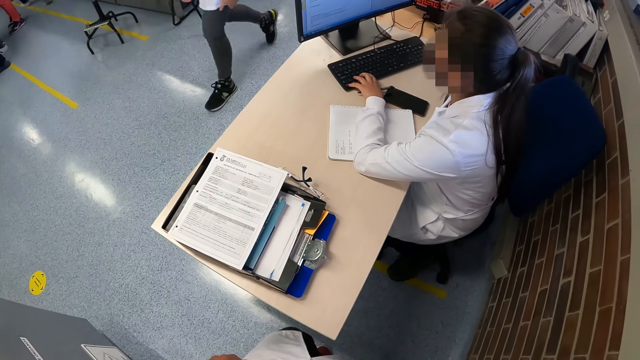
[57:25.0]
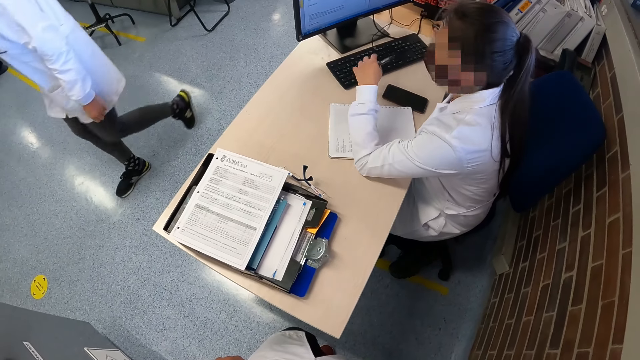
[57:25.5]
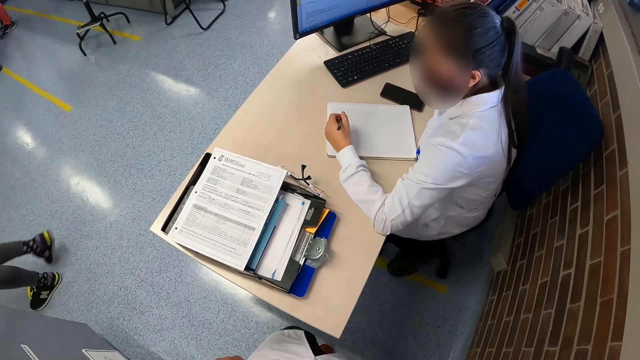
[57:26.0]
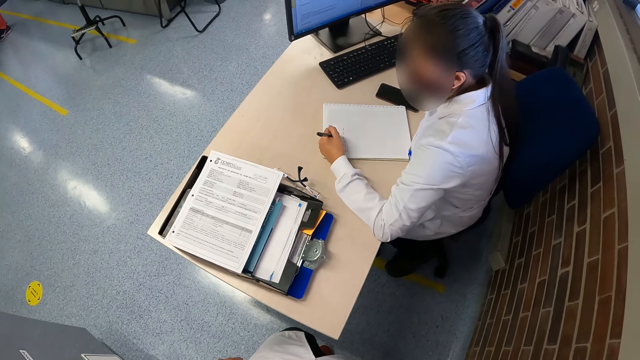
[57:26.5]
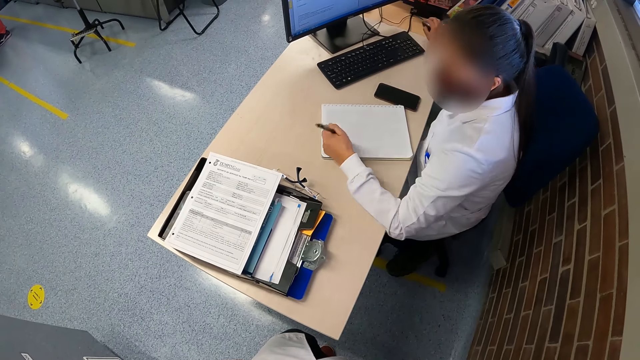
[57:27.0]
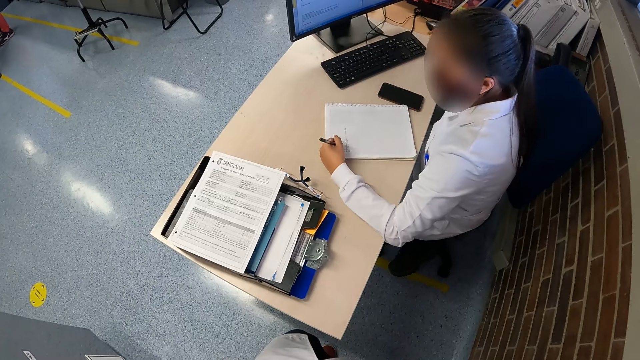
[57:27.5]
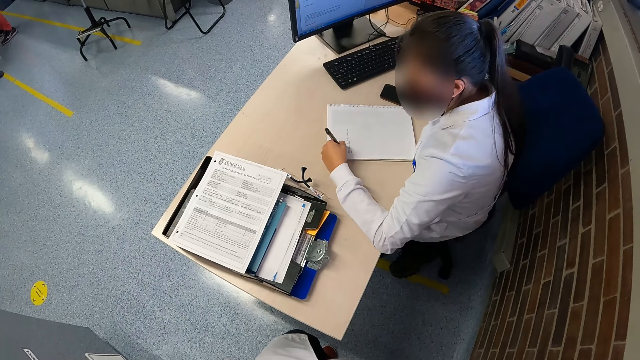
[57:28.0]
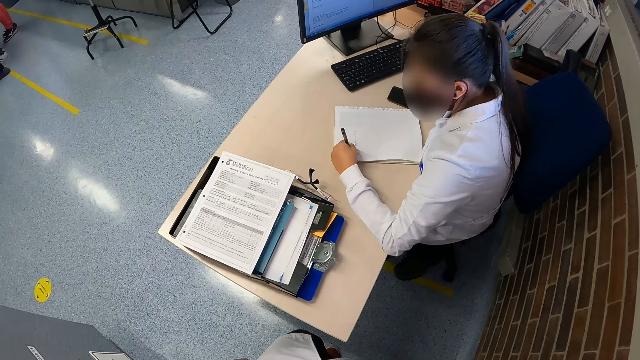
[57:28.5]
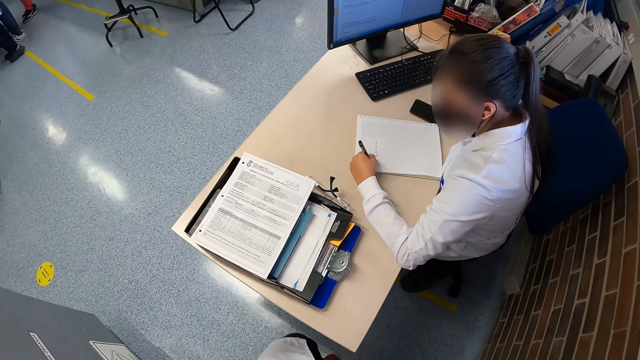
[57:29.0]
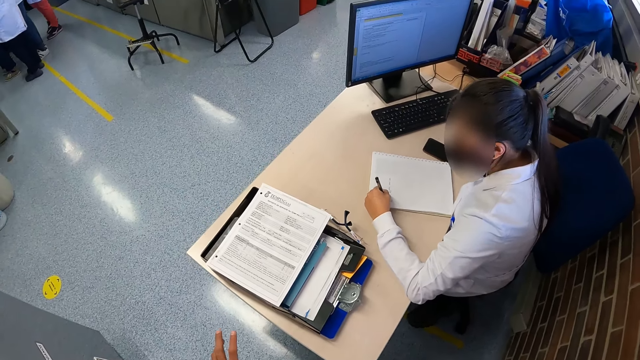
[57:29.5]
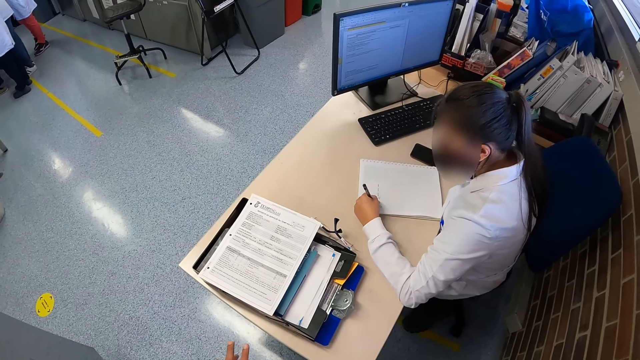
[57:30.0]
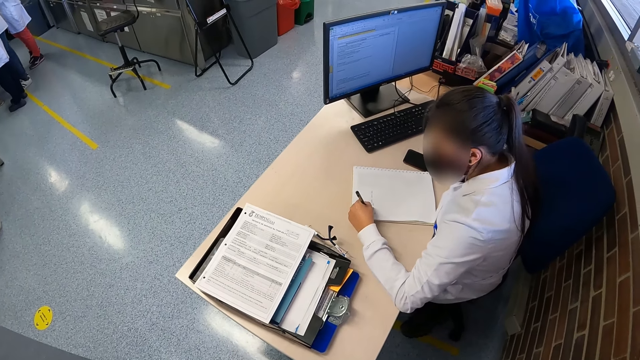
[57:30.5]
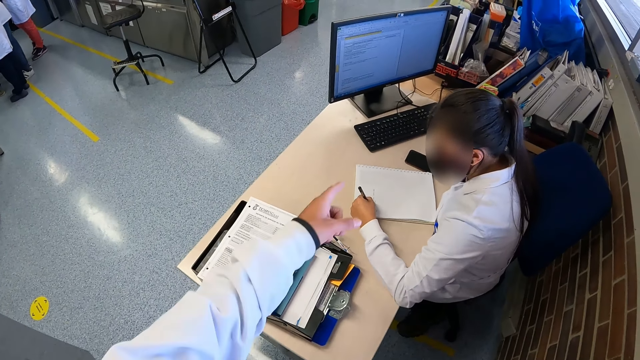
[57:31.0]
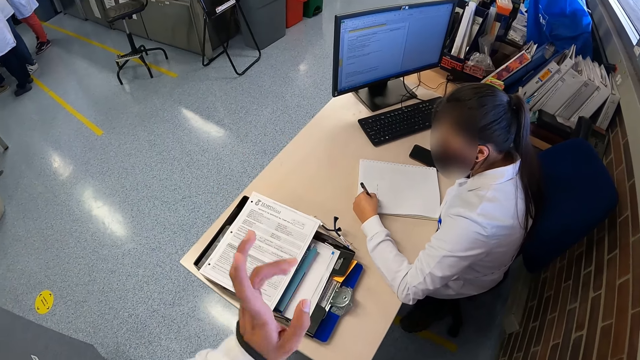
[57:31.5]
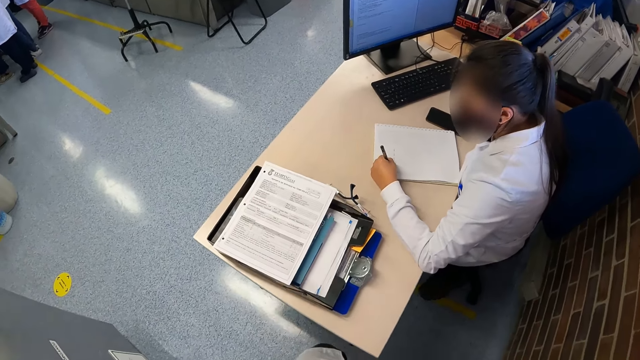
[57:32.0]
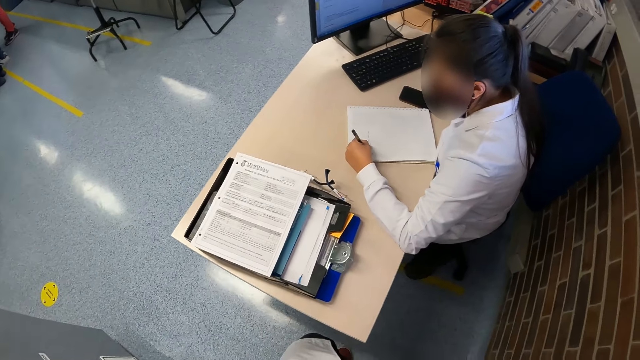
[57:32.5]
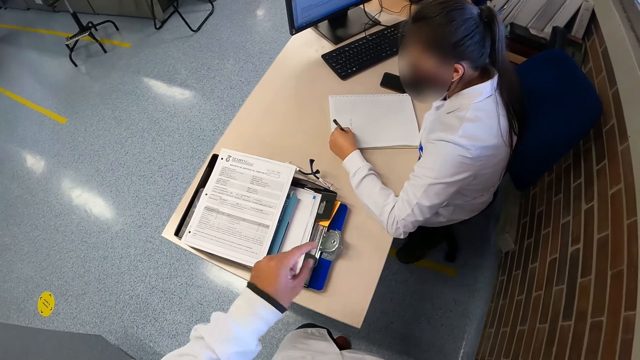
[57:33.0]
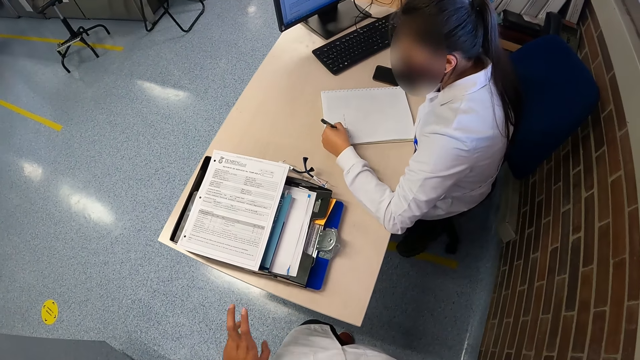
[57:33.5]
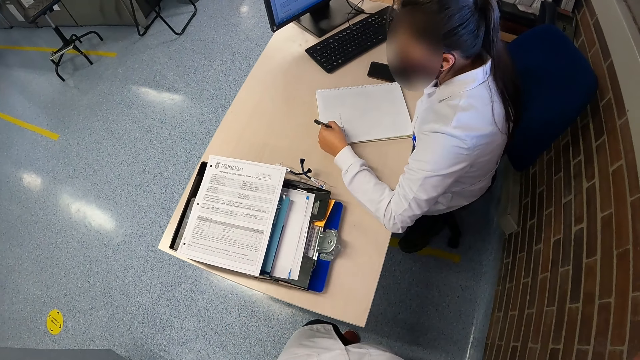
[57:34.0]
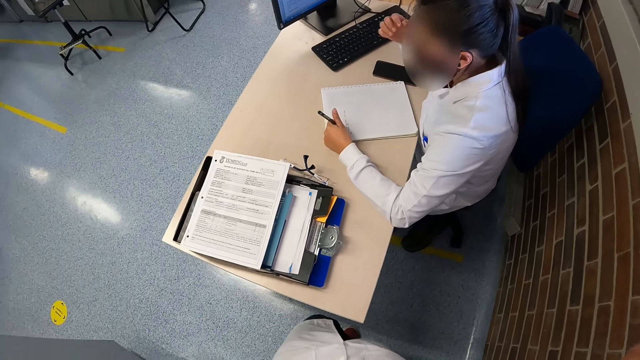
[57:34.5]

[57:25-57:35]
A woman walks past the camera wearer. Another woman writes on the book on the table with the pen in her left hand. The camera wearer lifts his left hand.

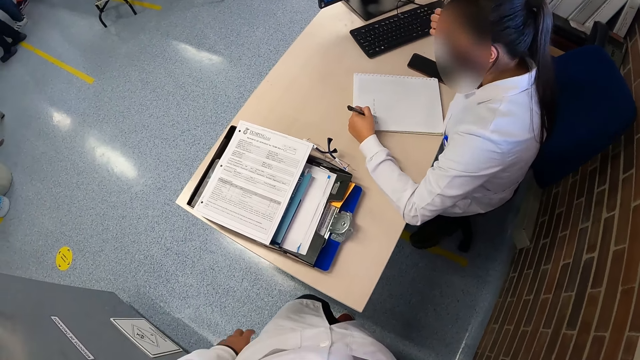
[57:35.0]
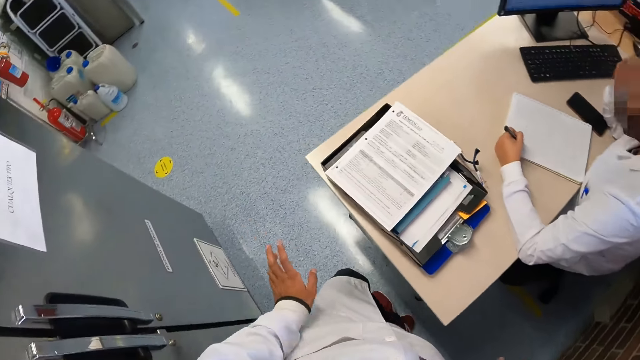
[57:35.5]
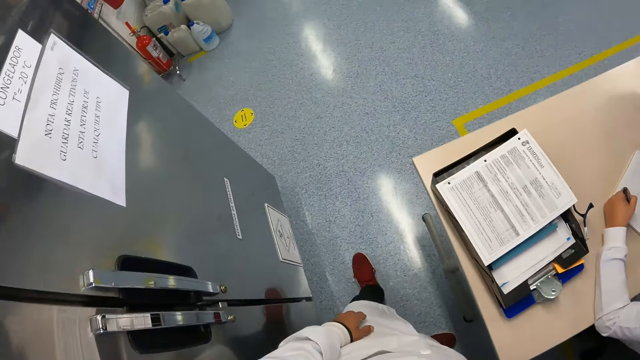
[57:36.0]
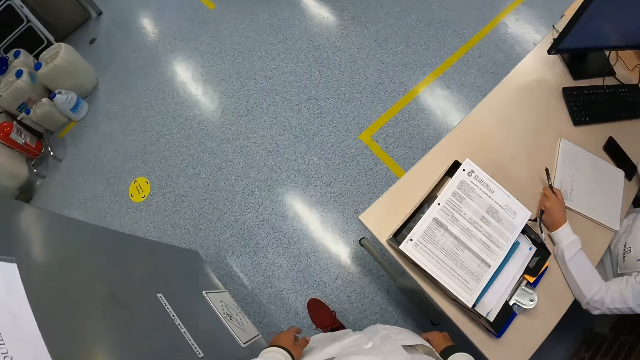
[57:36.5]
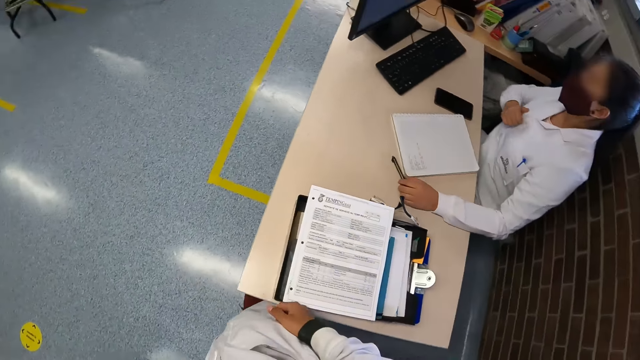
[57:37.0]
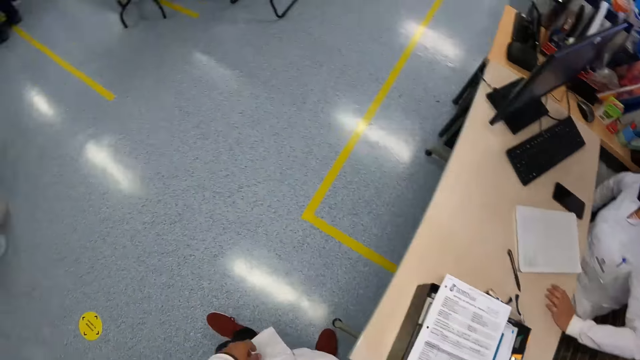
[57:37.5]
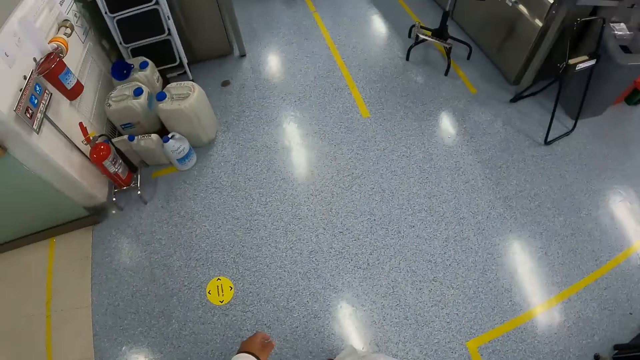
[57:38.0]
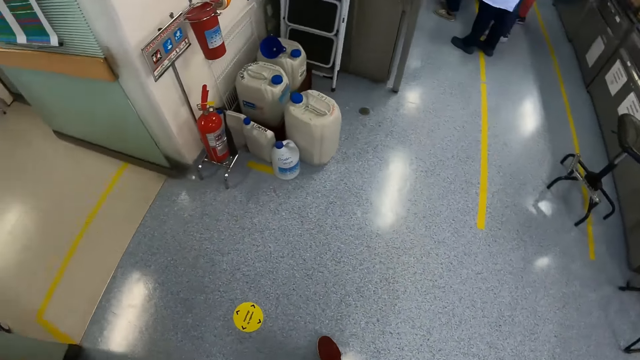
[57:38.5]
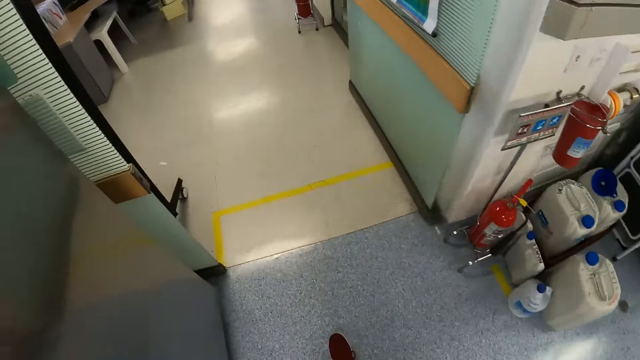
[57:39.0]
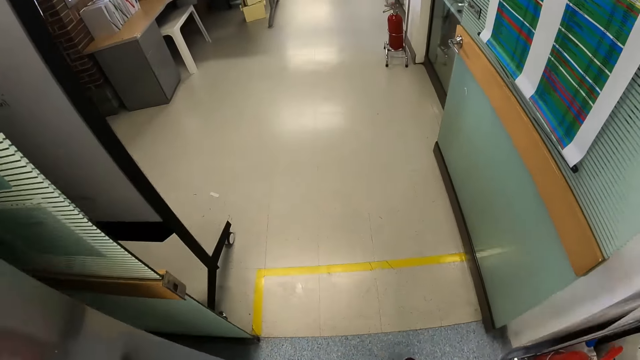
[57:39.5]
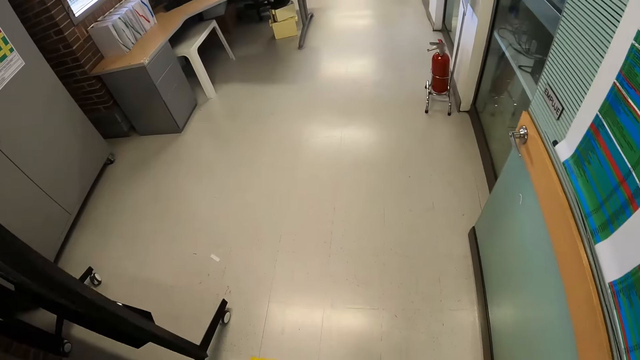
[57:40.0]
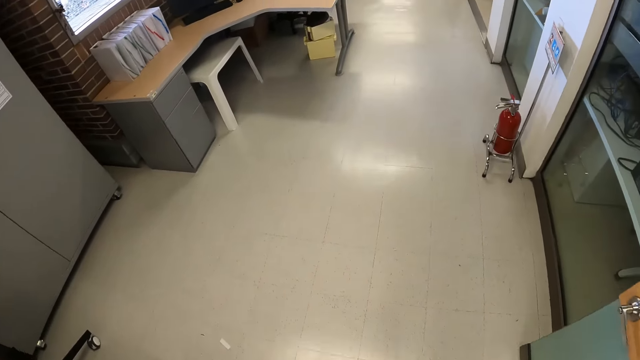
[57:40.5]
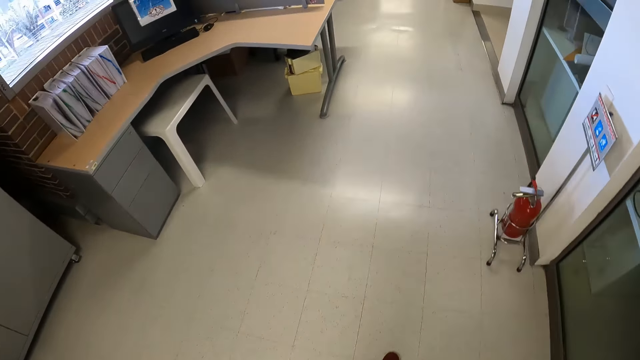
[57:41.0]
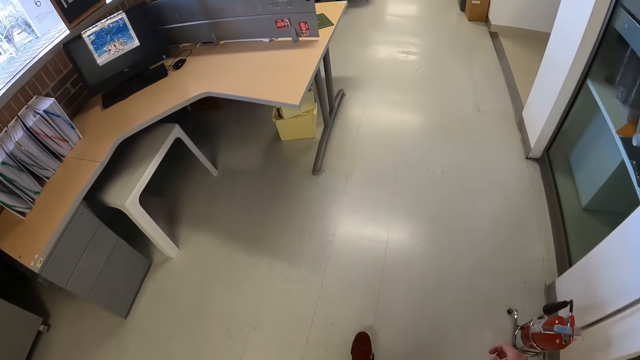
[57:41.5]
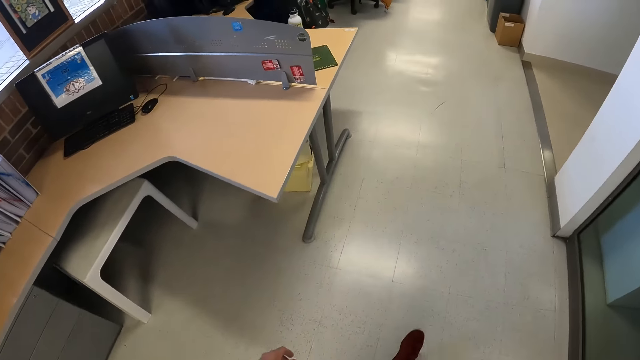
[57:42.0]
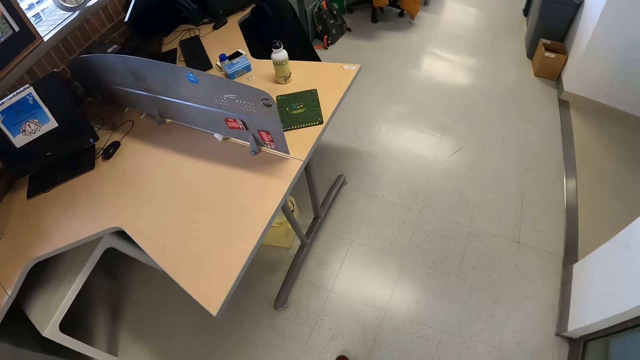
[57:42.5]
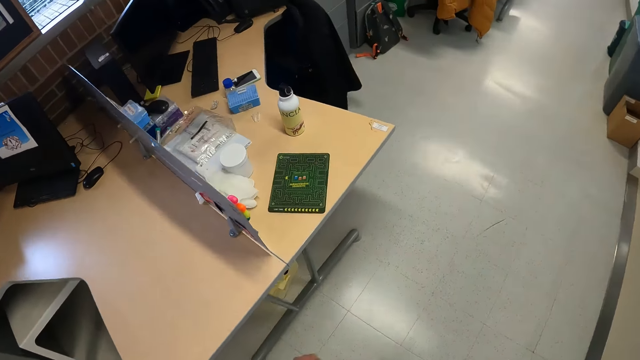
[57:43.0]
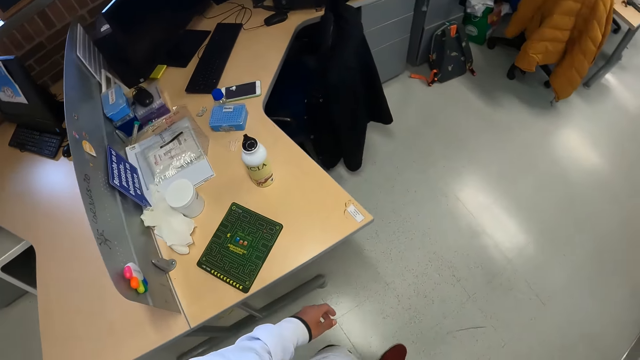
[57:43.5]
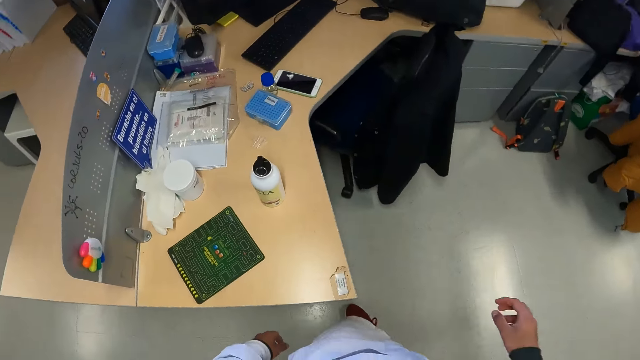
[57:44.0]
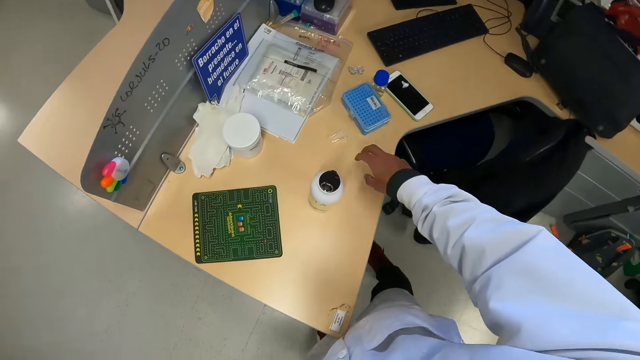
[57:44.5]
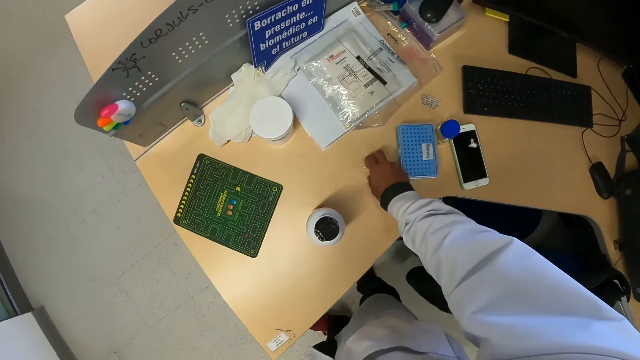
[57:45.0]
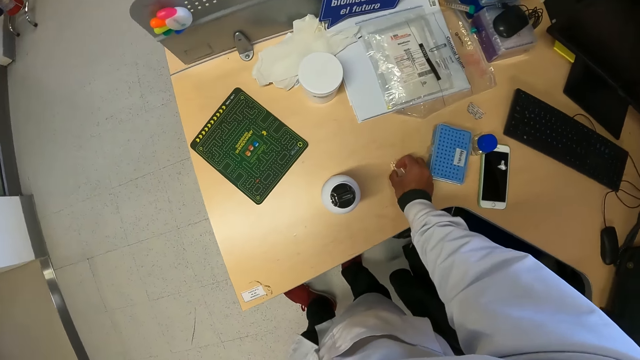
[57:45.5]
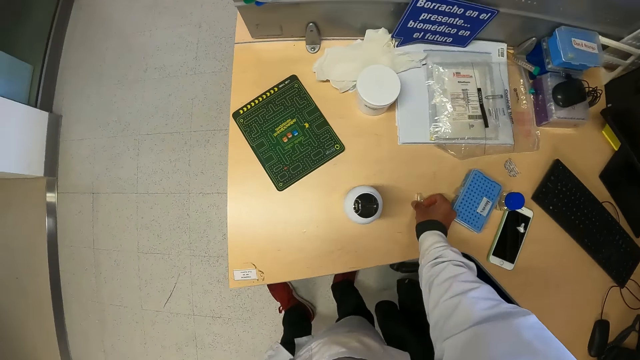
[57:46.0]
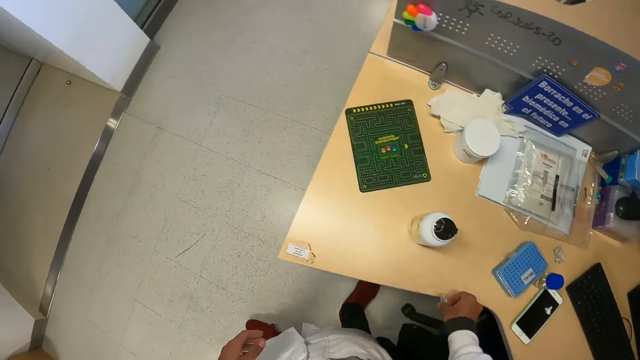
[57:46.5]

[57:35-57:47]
The woman drops the pen in her left hand on the table. The camera wearer walks away from the table. He picks up the small plastic containers from the table with his right hand.
